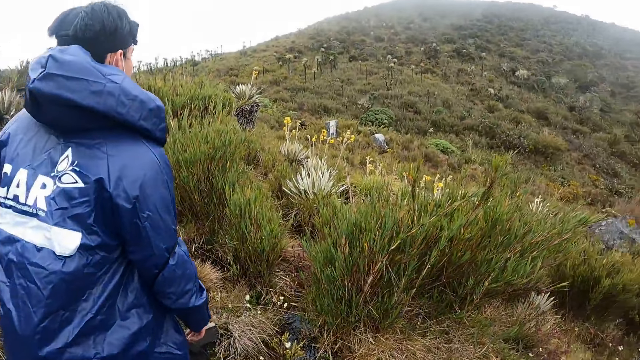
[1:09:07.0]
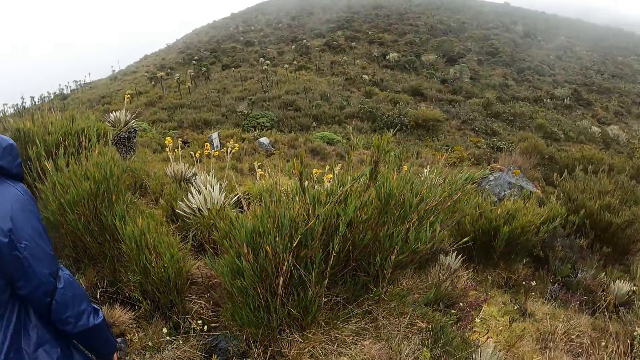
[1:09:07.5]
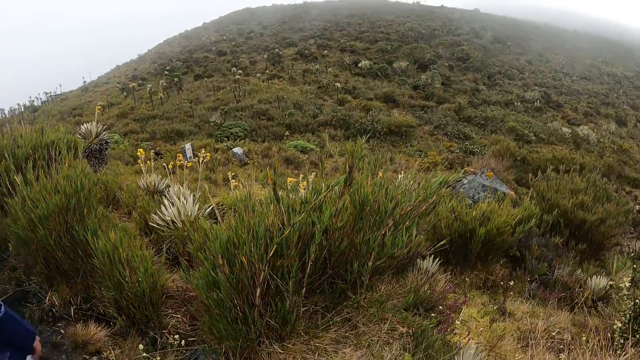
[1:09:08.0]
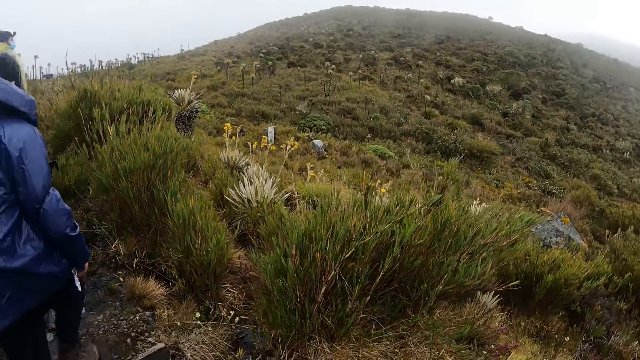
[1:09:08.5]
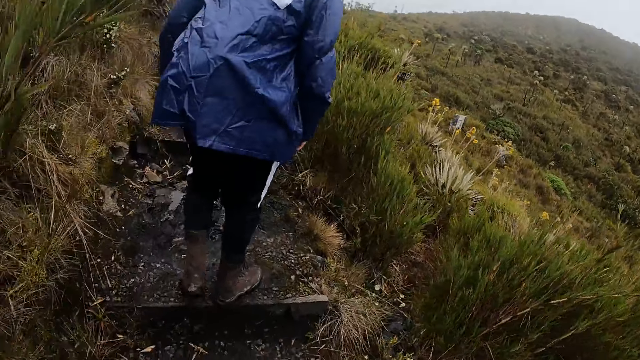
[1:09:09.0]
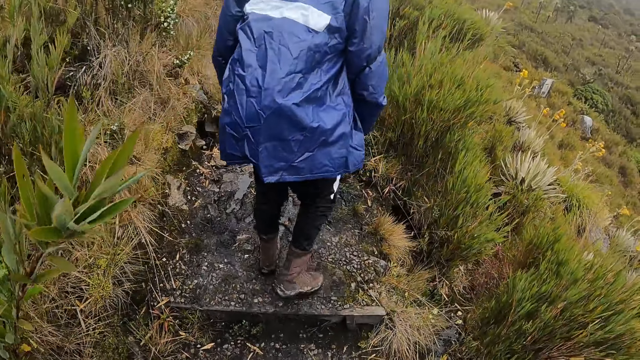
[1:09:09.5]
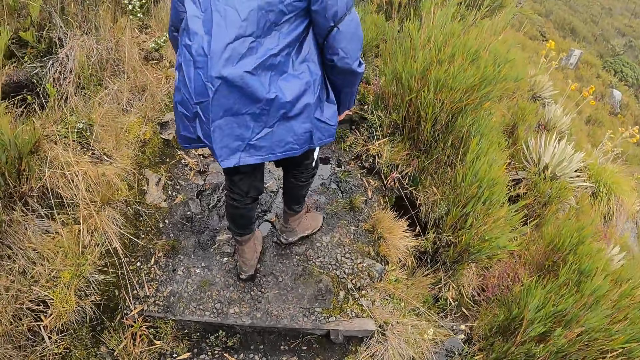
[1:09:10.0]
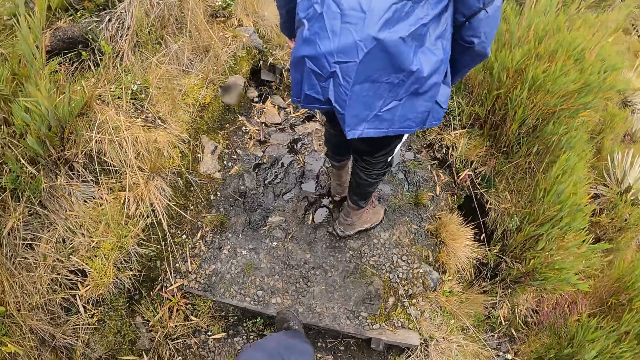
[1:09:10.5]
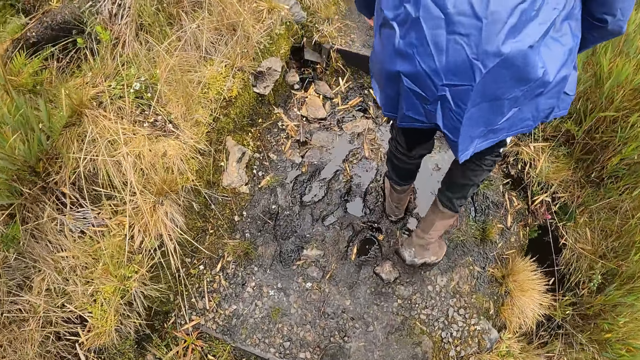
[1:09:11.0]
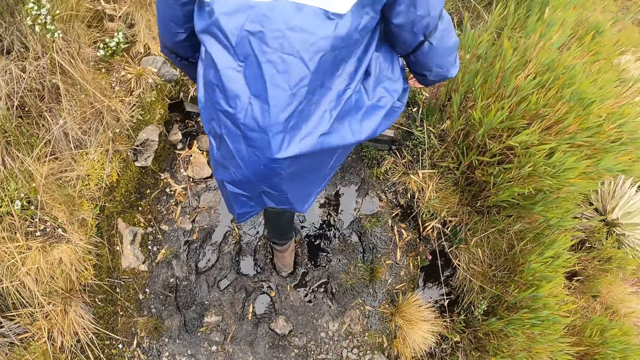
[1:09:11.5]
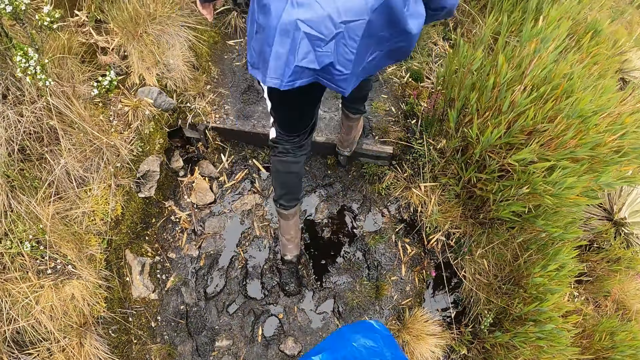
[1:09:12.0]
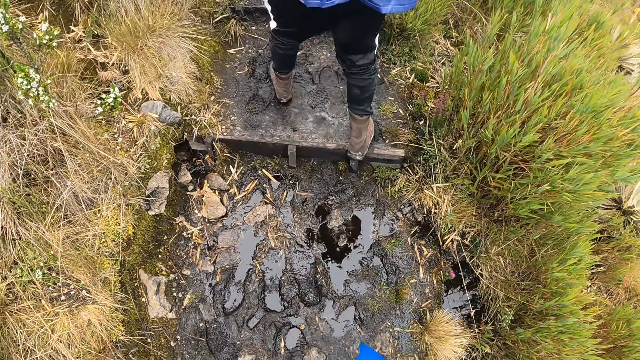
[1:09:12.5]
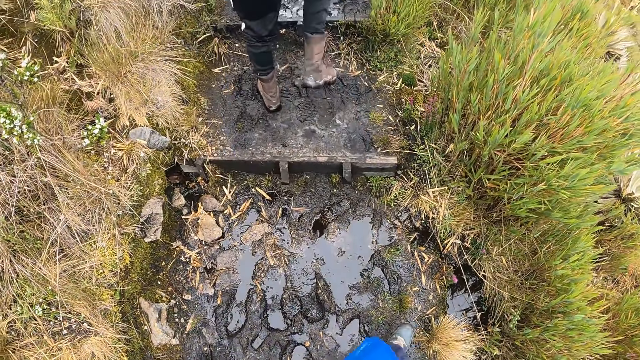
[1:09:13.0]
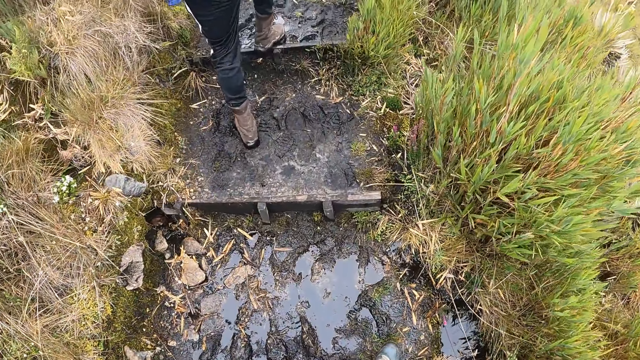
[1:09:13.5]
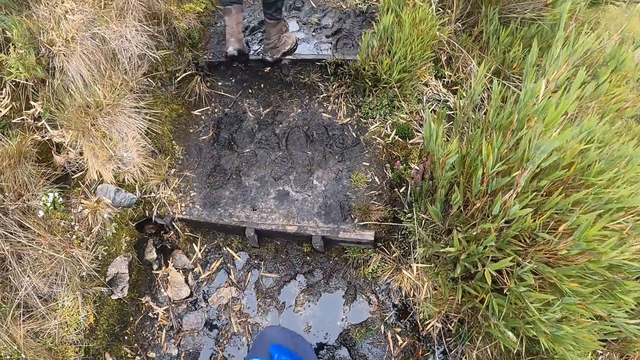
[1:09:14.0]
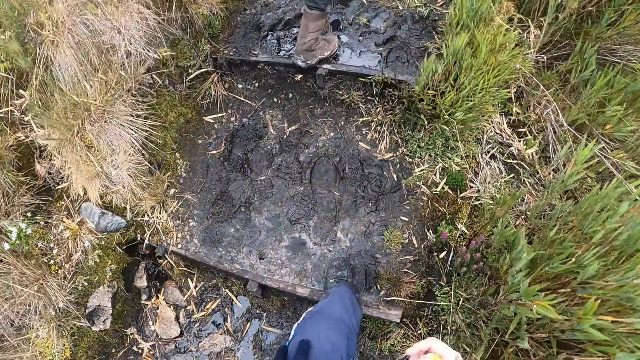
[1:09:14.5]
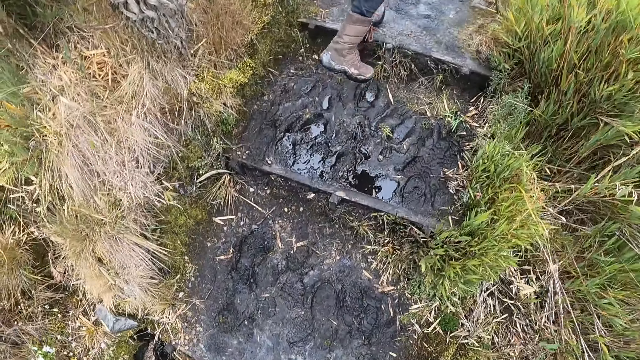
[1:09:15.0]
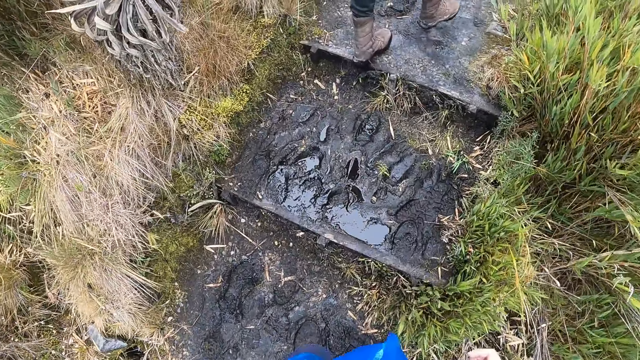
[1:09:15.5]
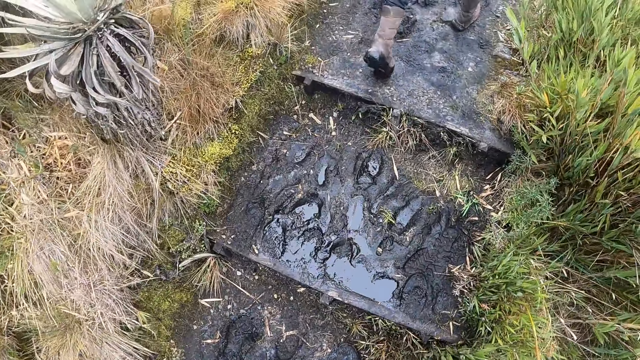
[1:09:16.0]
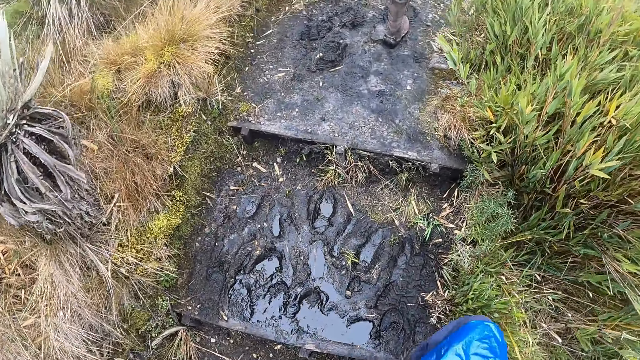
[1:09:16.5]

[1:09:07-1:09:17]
The camera wearer looks around the grassland. A man climbs up the hill through the stairway. The camera wearer climbs up the hill through the stairway. The man walks on the grassland. The camera wearer walks on the grassland.

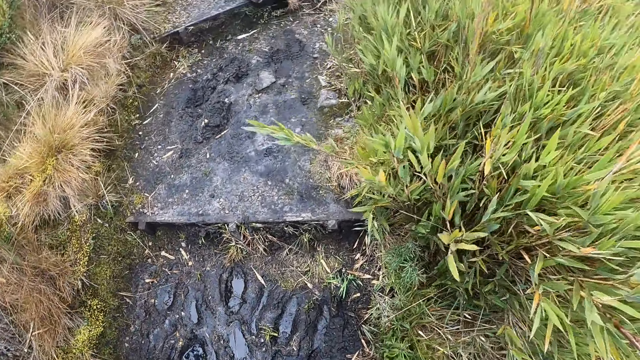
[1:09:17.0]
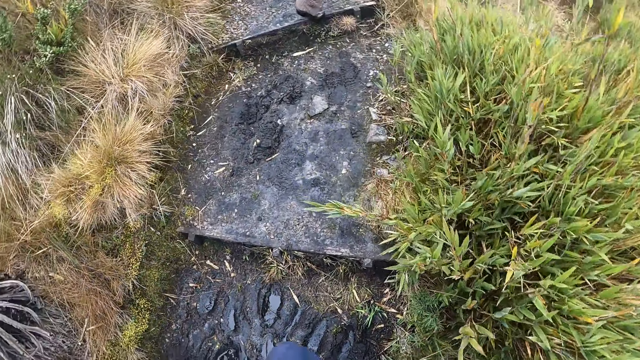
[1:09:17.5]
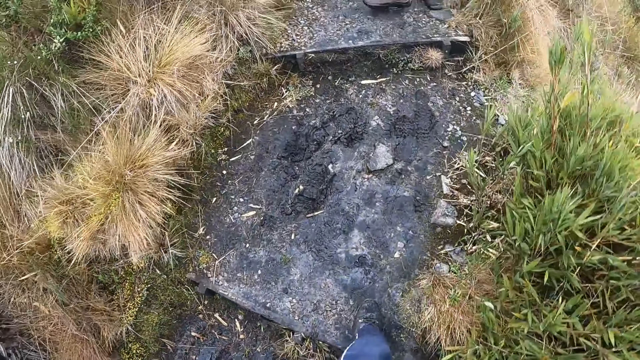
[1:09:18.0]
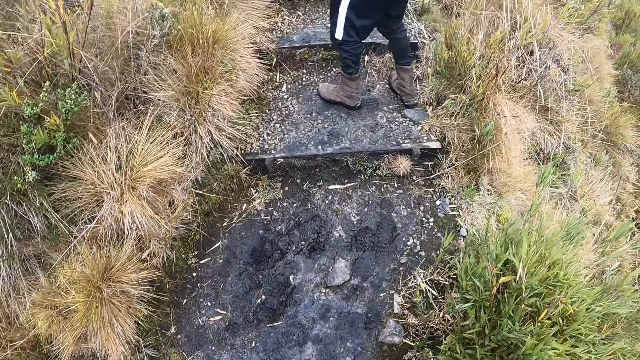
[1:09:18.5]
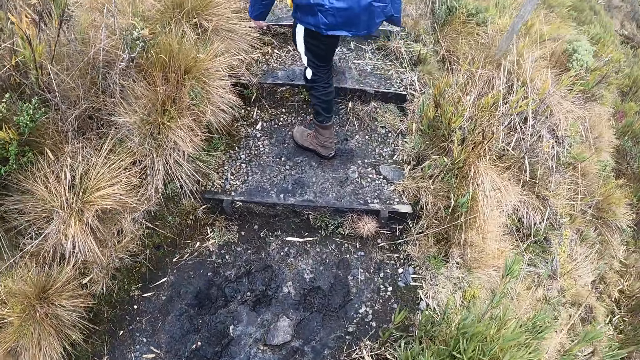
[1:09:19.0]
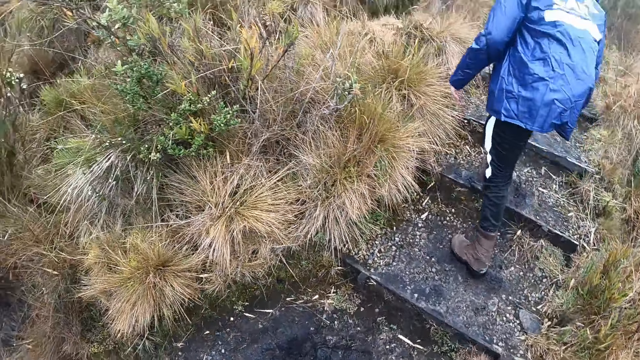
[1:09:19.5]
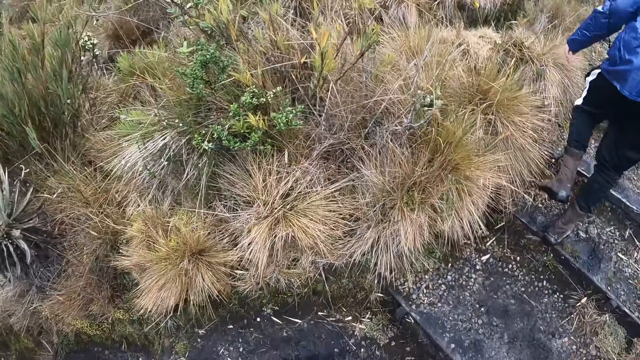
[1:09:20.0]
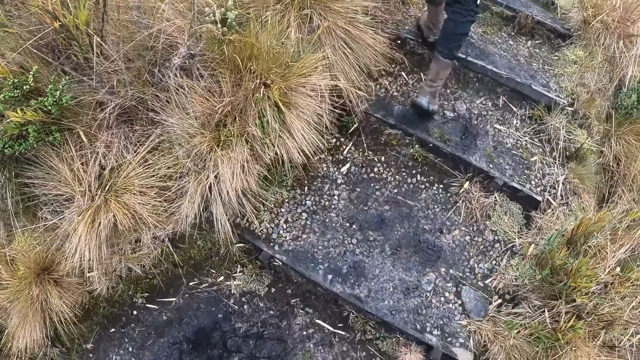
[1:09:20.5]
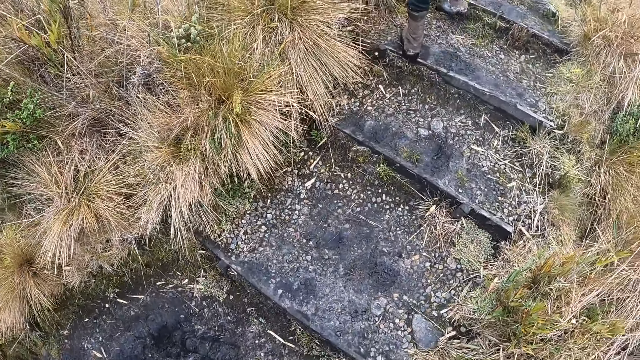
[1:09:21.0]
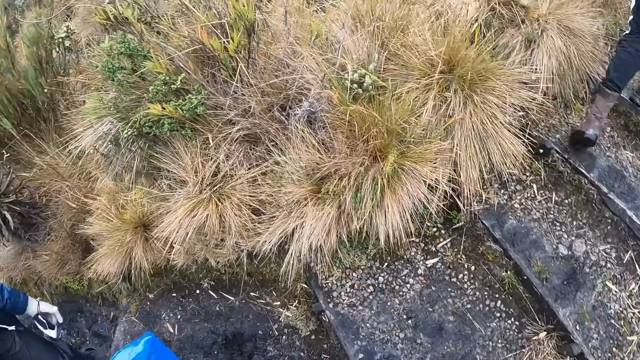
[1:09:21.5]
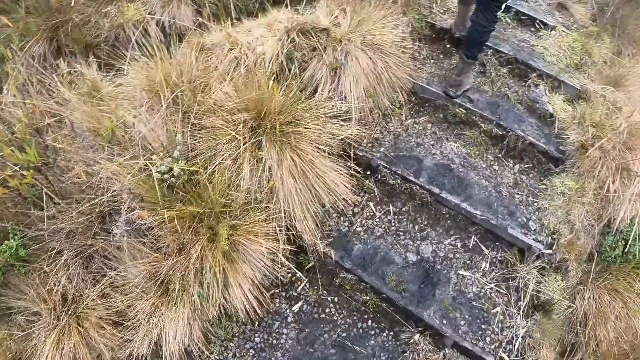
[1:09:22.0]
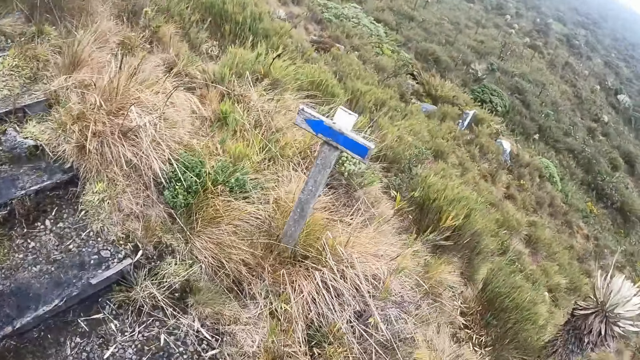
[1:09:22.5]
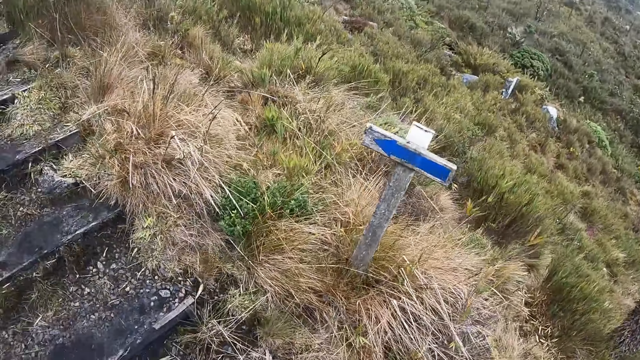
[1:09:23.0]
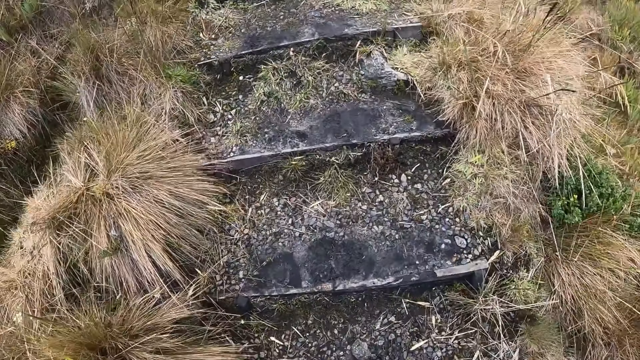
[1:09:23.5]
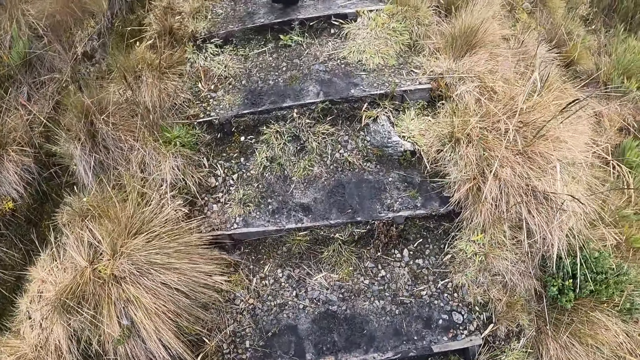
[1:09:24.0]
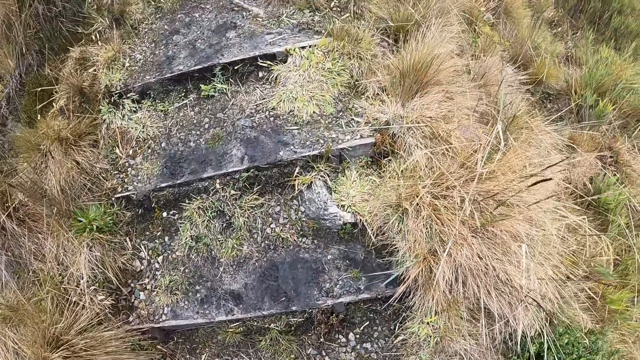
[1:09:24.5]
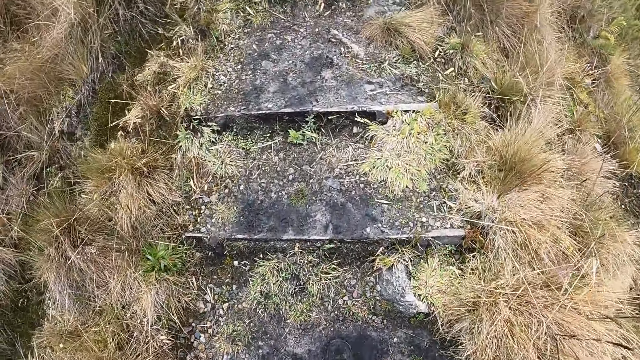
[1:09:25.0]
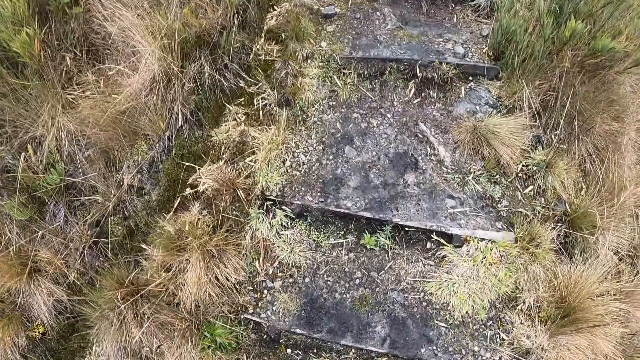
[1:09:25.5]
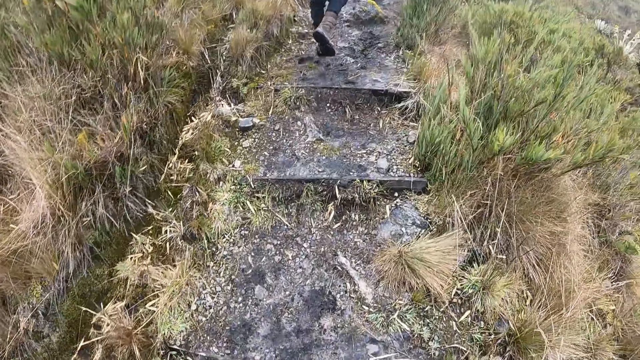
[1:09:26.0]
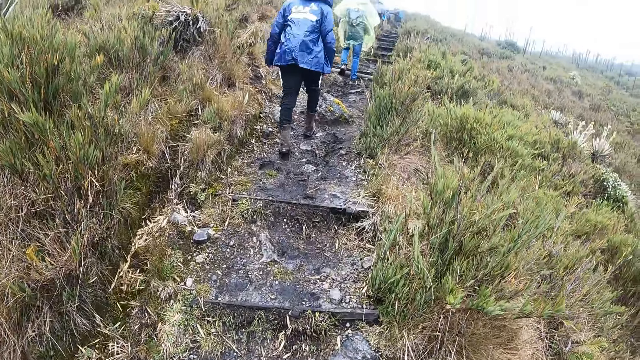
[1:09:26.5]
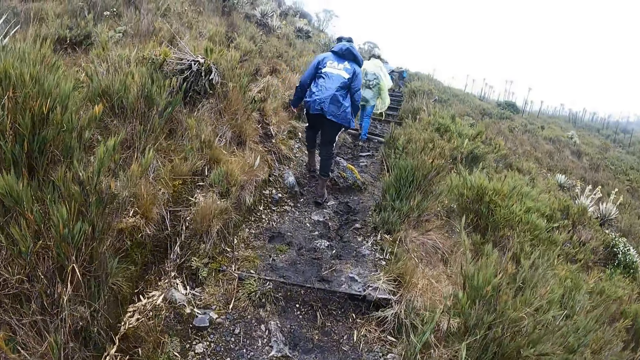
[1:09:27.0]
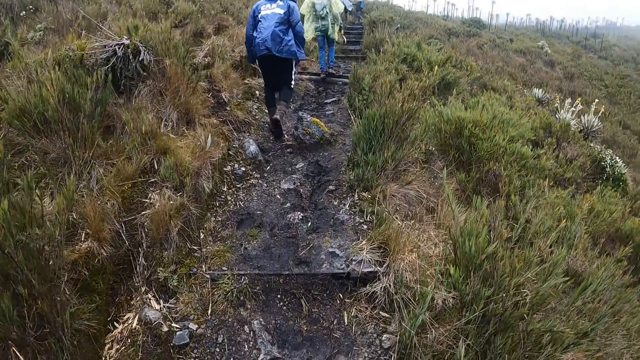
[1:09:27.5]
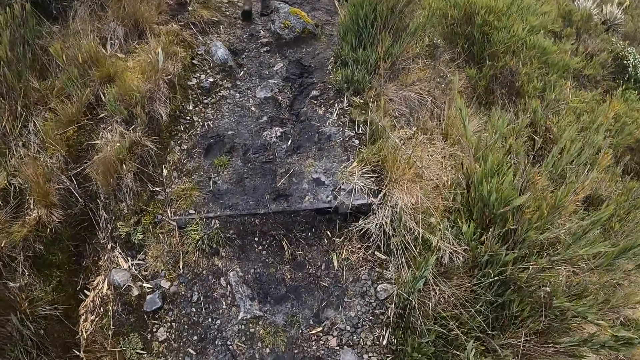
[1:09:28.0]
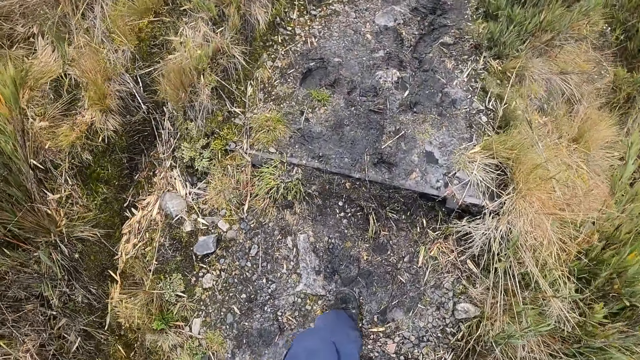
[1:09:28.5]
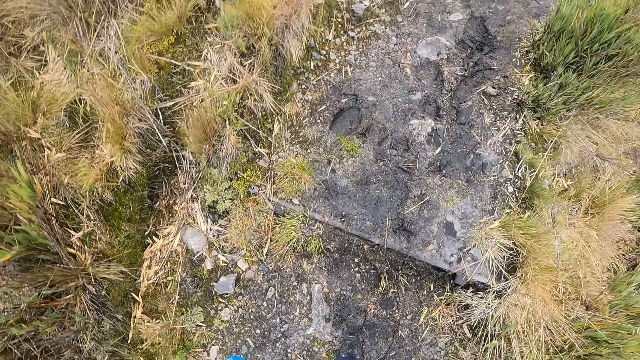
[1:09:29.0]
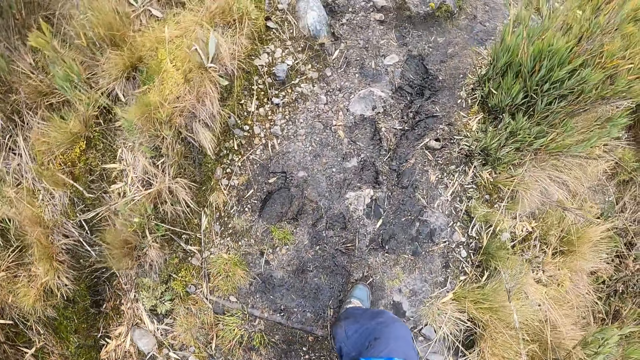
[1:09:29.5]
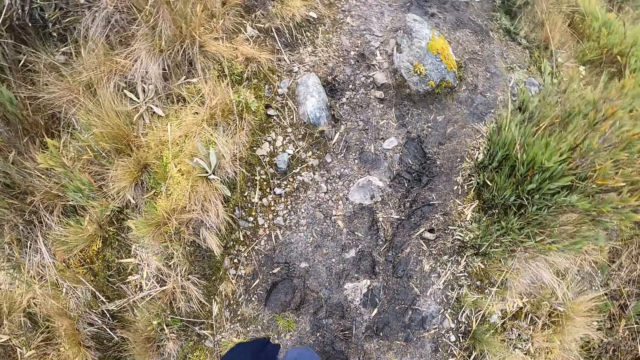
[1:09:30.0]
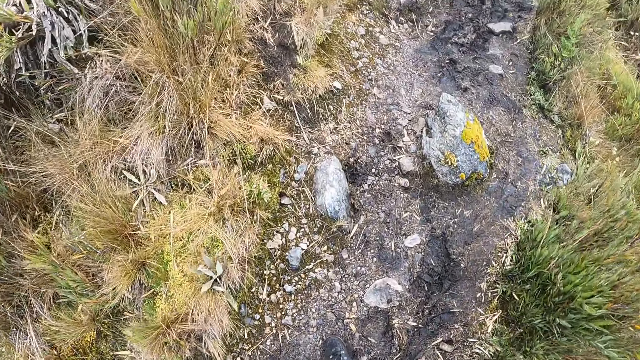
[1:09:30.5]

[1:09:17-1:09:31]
The camera wearer looks around the grassland. They walk on the grassland. They look around the grassland. They walk on the grassland.
